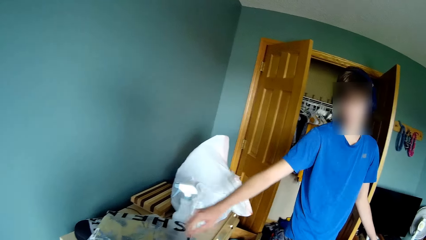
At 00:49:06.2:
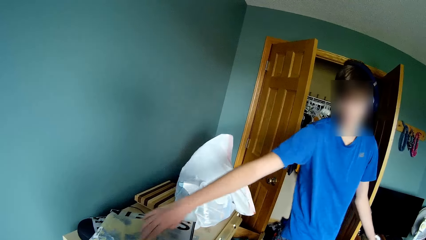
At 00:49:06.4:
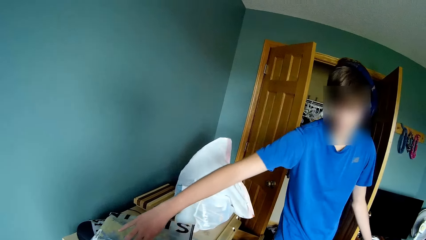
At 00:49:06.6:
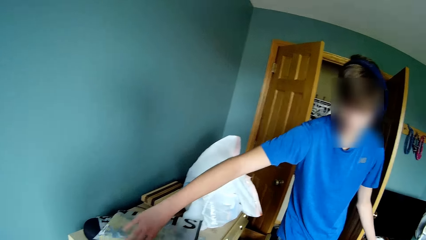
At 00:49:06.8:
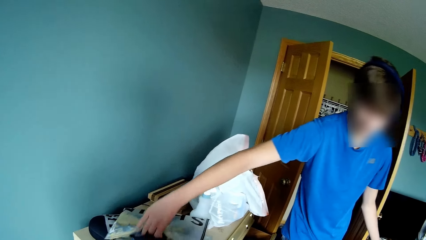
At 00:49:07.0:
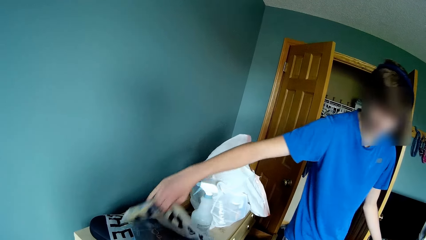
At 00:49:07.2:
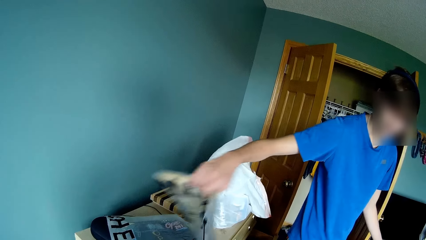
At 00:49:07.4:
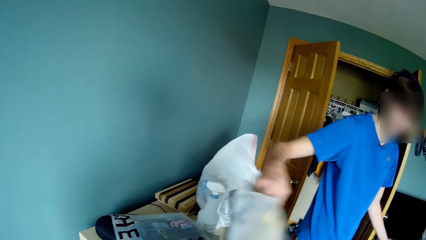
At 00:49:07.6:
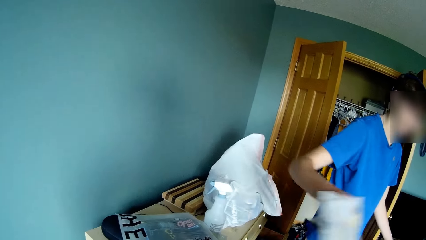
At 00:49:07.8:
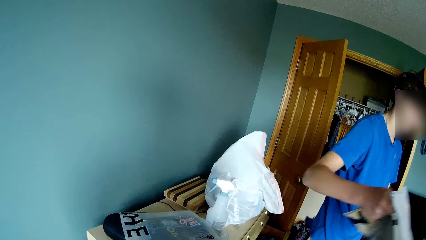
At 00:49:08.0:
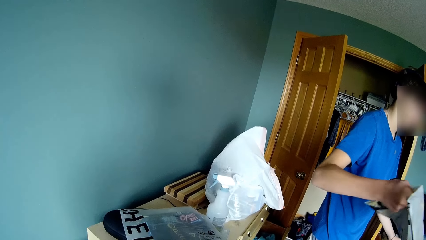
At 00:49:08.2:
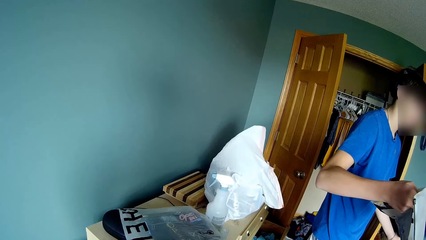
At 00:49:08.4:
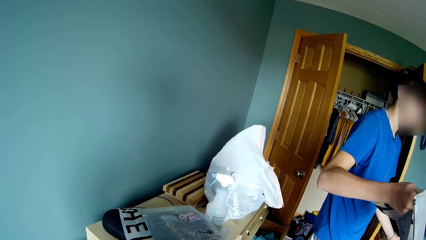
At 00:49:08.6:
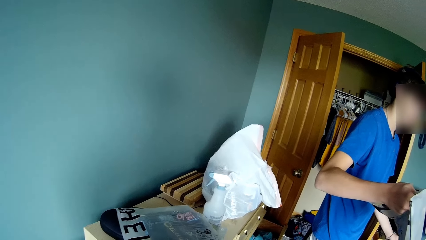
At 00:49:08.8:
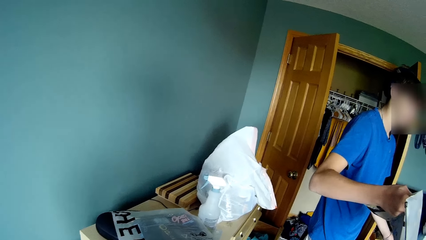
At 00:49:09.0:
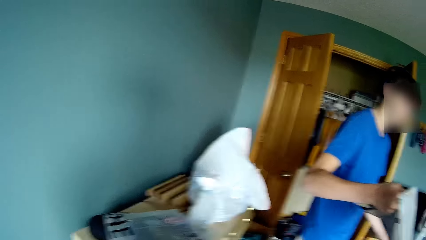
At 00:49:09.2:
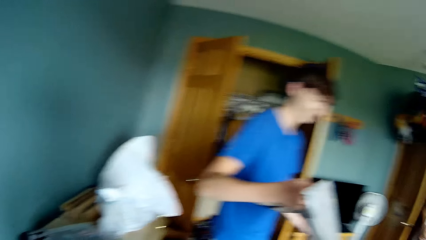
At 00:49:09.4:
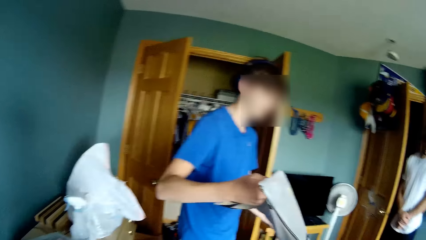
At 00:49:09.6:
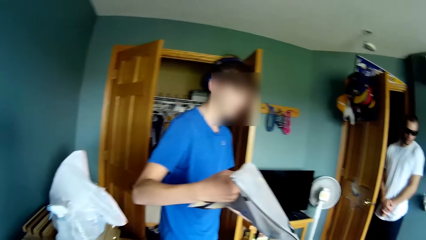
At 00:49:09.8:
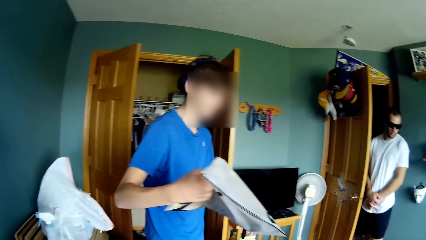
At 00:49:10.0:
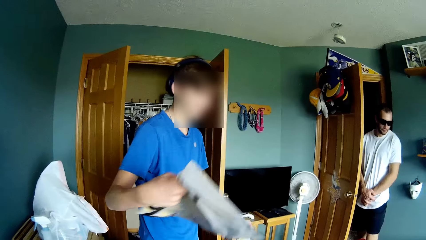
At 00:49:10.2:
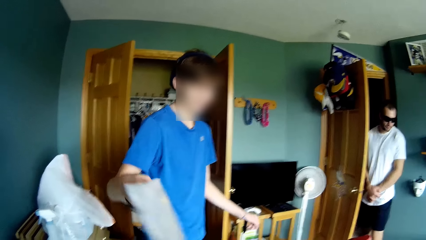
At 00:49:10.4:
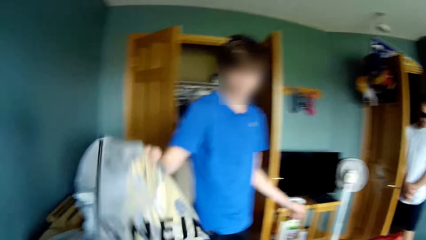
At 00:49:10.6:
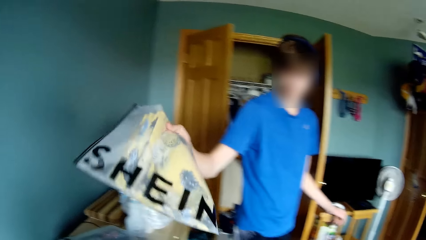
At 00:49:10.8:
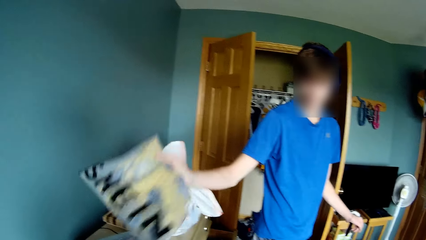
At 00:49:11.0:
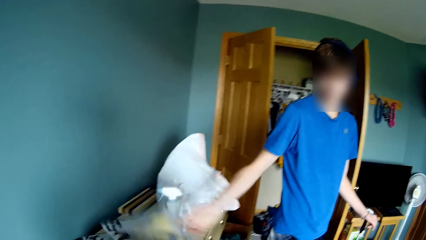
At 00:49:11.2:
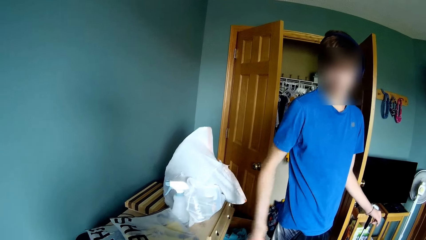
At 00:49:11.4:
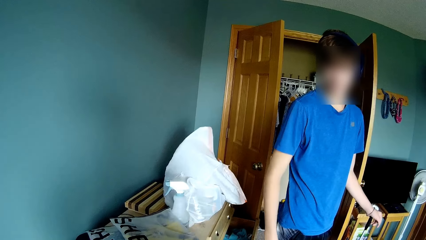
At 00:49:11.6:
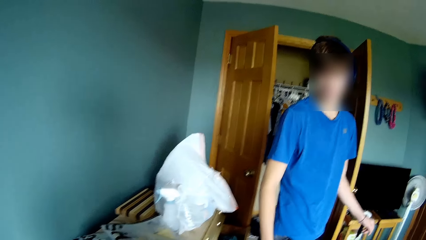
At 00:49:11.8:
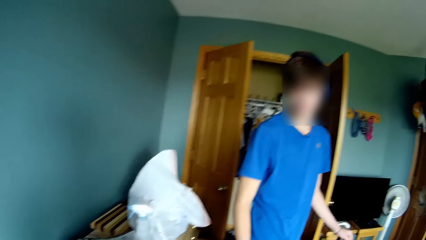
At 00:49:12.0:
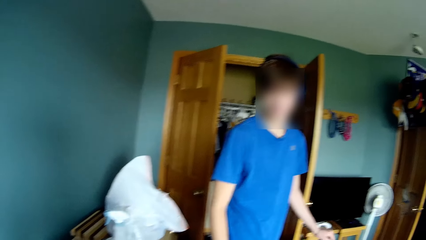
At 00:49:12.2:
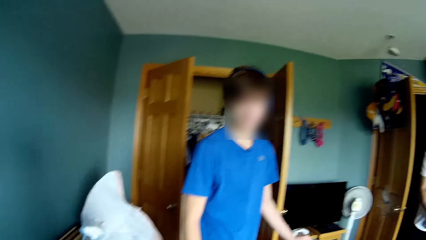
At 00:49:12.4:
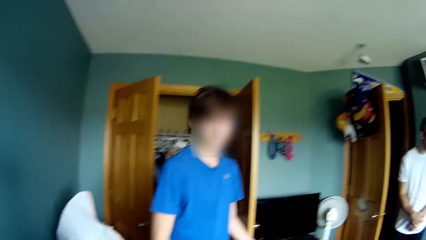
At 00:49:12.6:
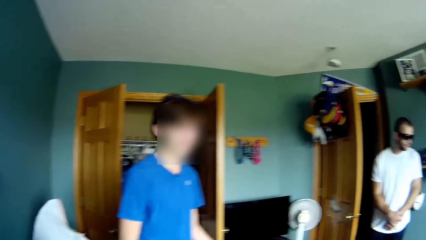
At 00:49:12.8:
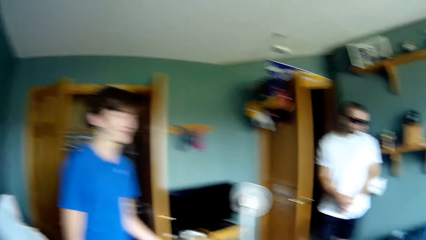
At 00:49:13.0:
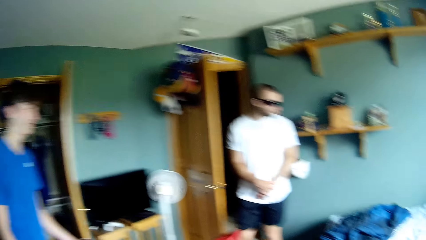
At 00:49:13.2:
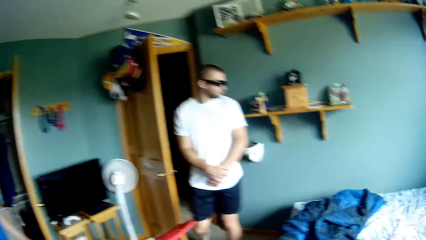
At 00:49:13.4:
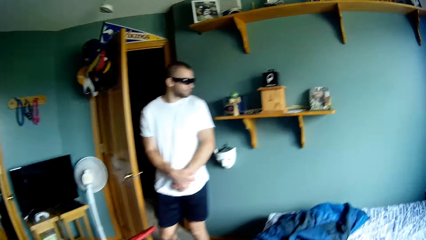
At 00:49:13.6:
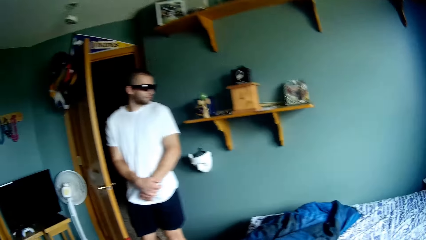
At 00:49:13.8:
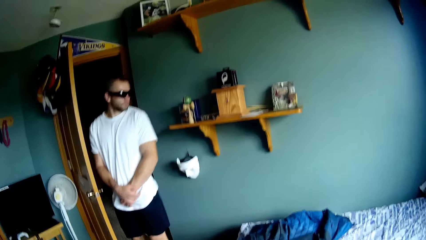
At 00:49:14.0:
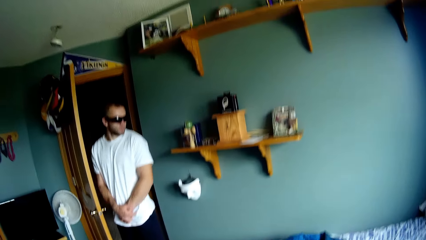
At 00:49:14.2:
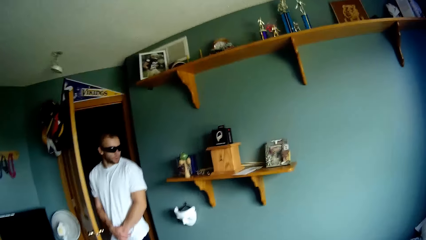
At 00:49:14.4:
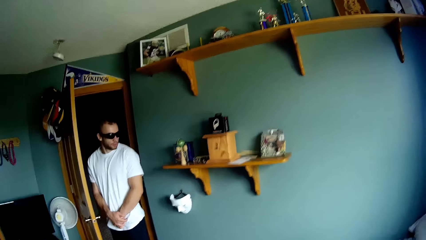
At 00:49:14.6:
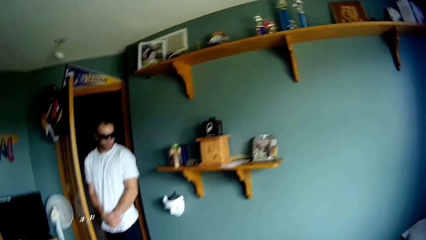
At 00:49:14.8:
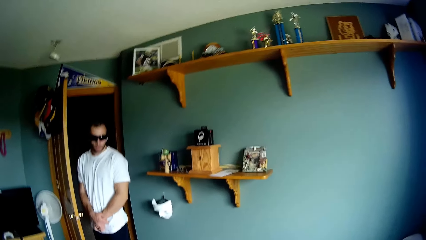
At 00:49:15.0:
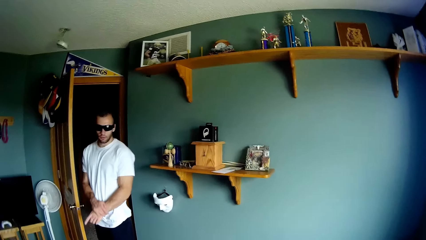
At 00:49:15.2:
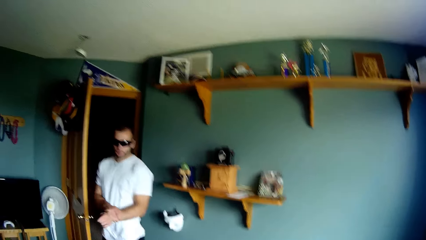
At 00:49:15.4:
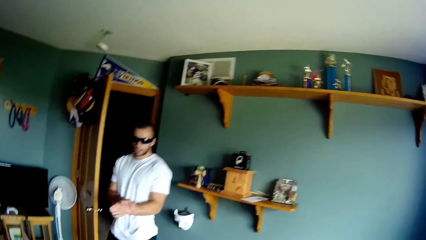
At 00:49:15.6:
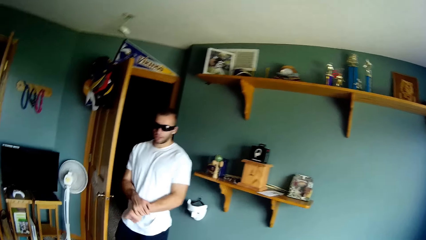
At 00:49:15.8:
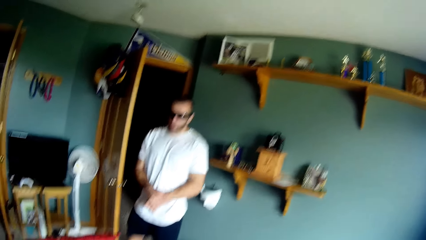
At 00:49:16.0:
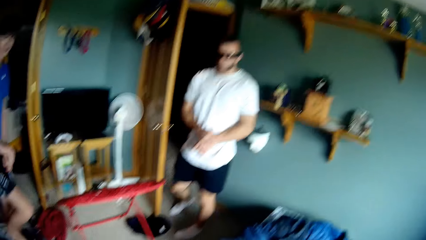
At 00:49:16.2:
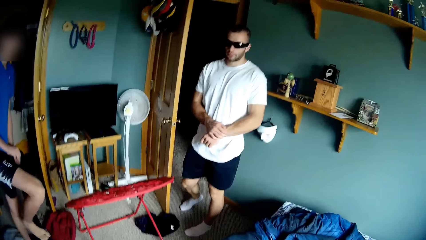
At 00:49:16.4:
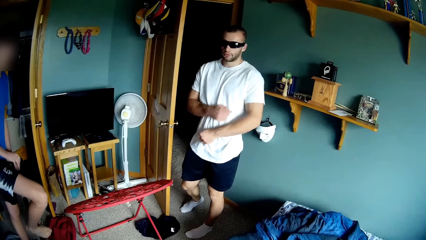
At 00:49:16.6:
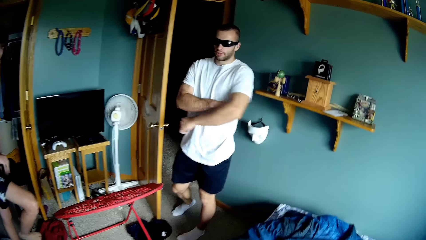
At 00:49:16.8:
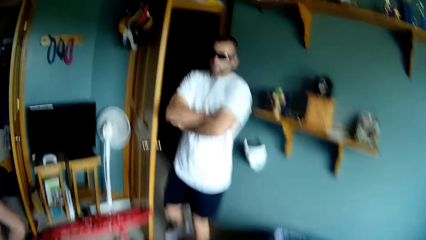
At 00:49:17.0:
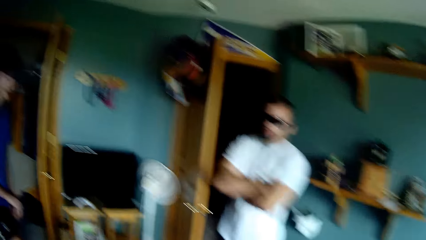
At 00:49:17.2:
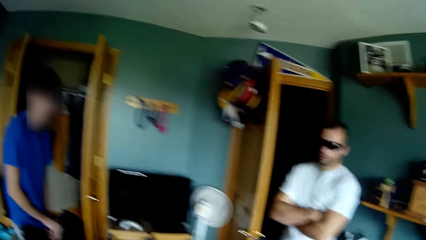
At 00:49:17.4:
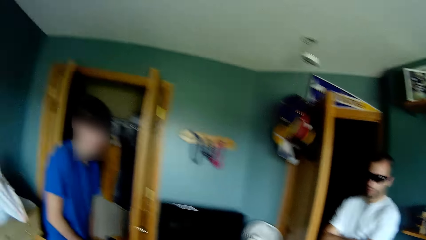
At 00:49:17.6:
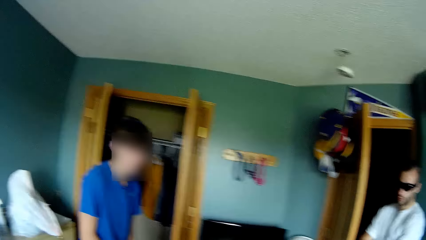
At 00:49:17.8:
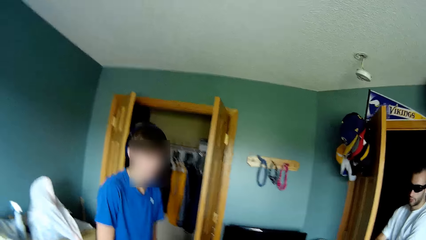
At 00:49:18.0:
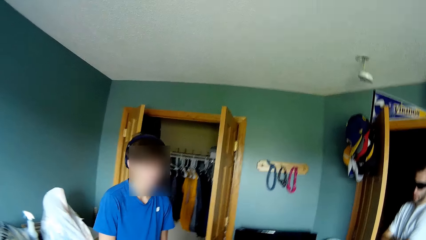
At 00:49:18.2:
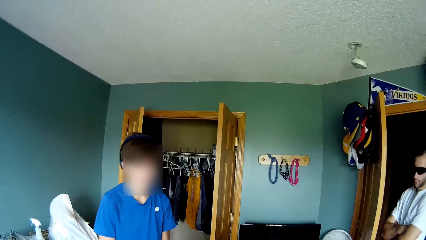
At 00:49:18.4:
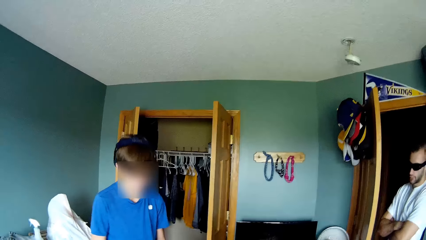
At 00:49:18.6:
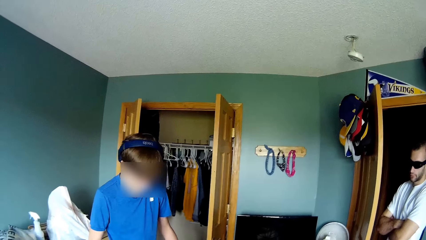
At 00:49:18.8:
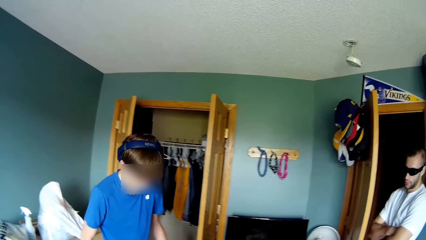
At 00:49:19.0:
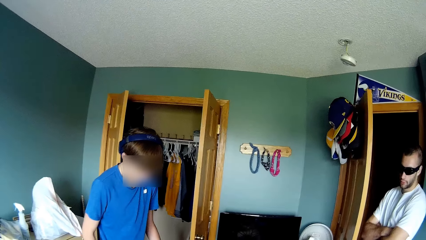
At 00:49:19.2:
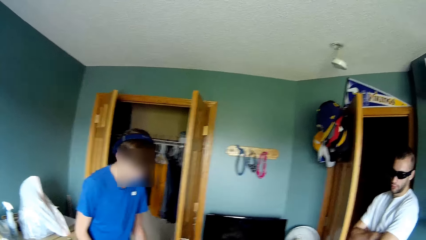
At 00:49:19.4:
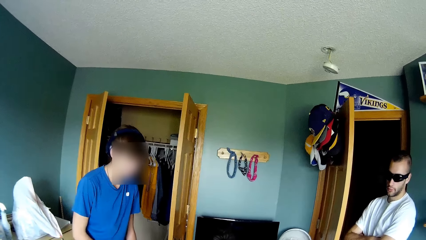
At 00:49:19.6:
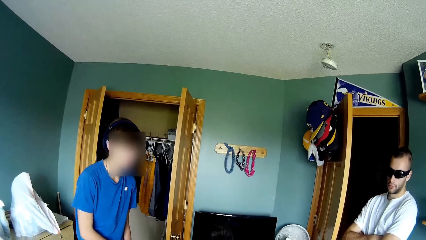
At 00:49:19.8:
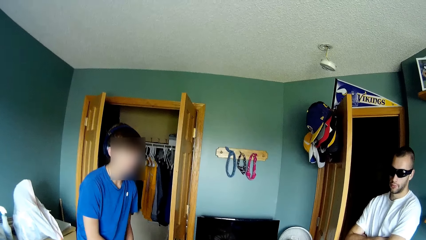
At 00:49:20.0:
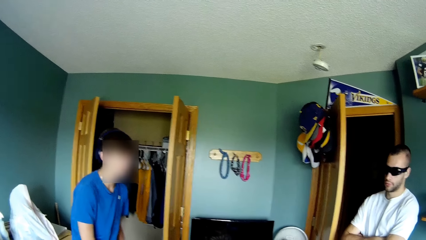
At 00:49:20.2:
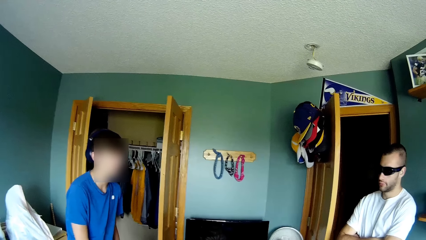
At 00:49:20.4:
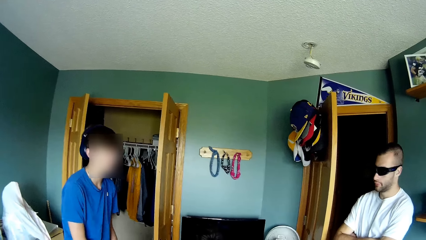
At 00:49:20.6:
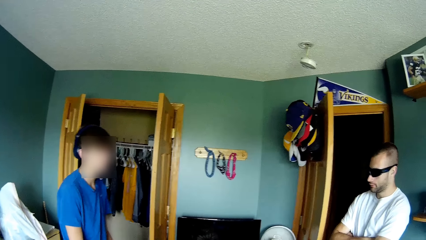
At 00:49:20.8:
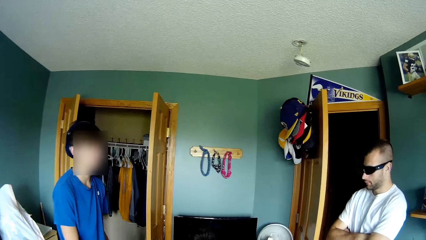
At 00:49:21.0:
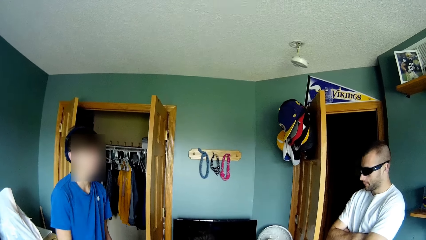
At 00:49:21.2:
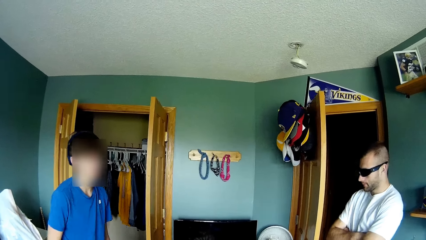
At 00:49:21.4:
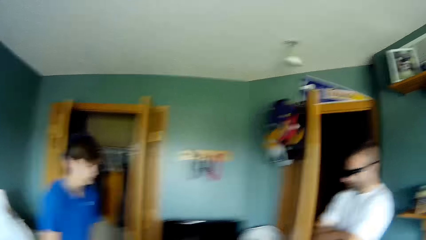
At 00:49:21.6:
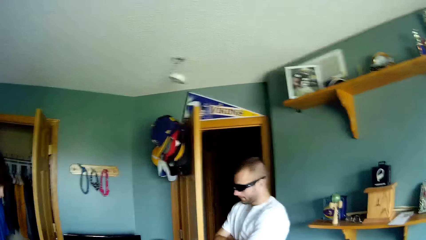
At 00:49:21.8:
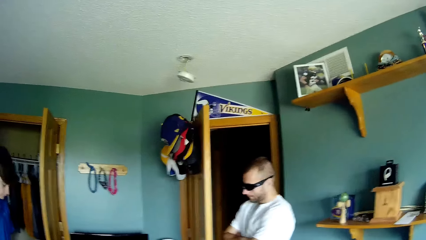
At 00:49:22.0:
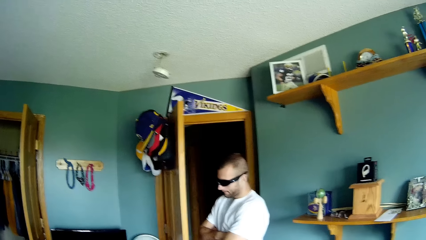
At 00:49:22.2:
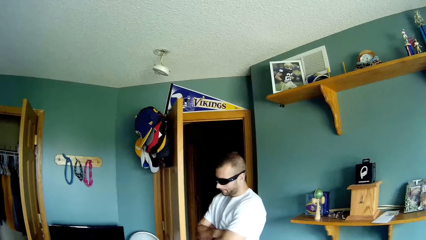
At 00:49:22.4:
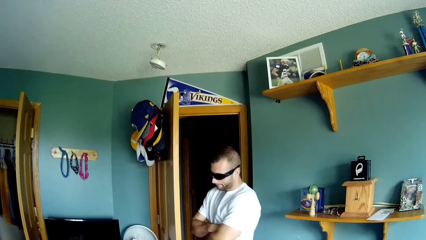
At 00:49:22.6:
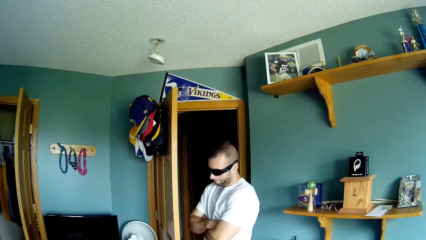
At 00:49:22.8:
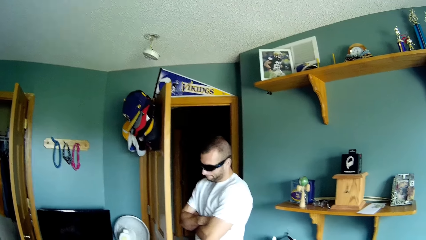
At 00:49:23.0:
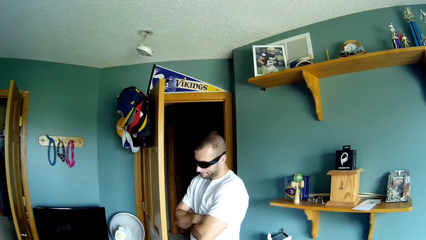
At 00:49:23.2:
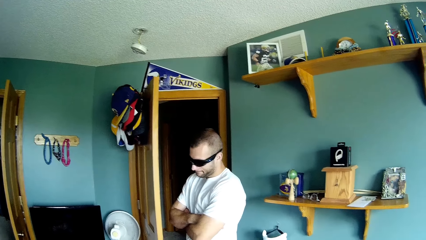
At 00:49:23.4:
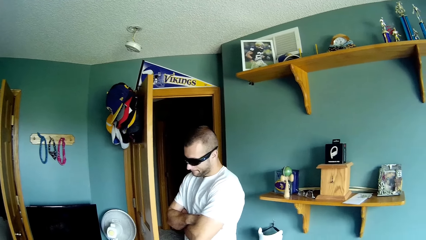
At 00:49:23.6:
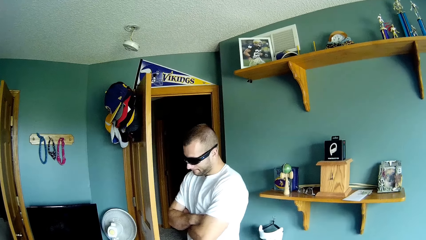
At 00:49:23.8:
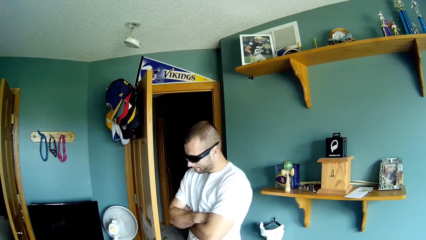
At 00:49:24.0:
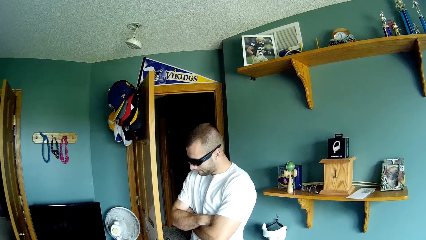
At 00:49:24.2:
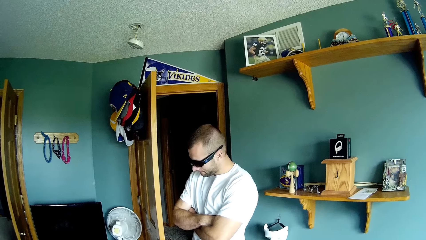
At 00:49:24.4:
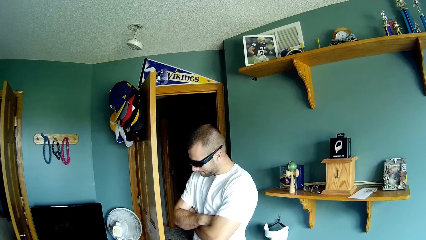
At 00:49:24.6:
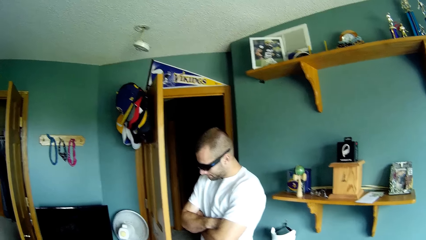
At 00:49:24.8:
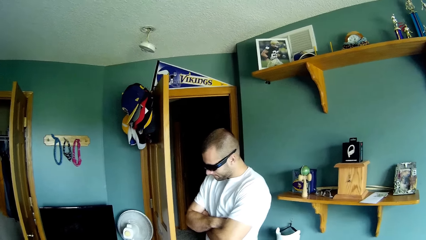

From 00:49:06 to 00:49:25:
A man picks a paper from the table. The man drops the paper on the table. The man interacts with the camera wearer. The camera wearer looks around. Another man speaks to the first man. The camera wearer speaks to the first man. The first man interacts with the camera wearer. Another person interacts with the camera wearer. The first man speaks to the camera wearer. The camera wearer speaks to the first man.
